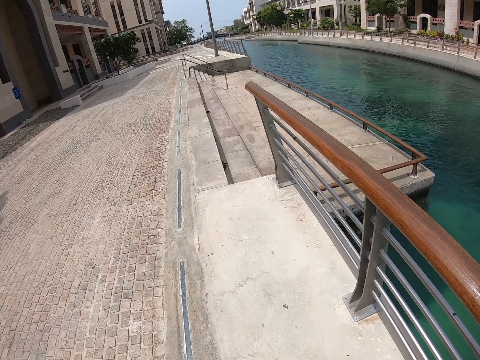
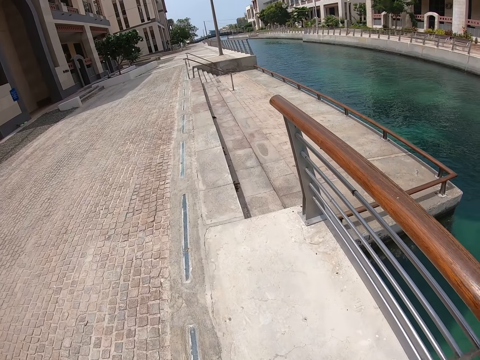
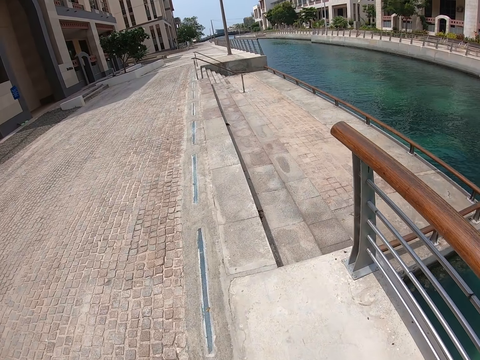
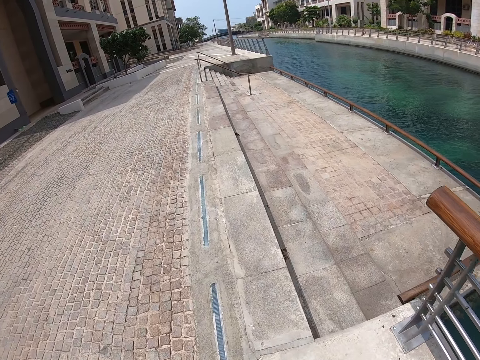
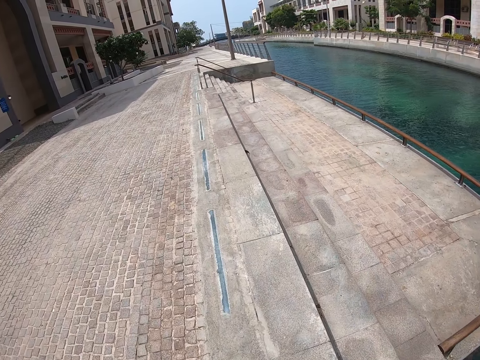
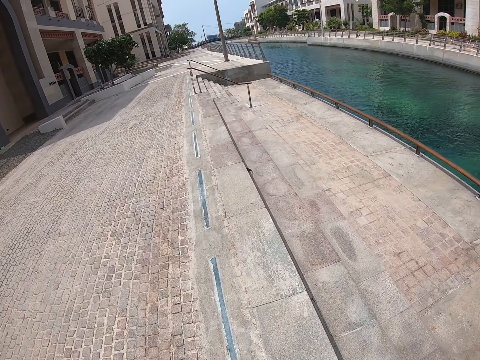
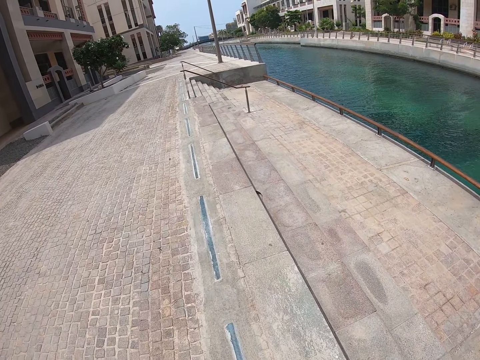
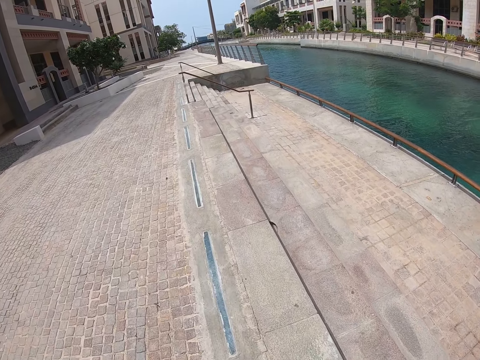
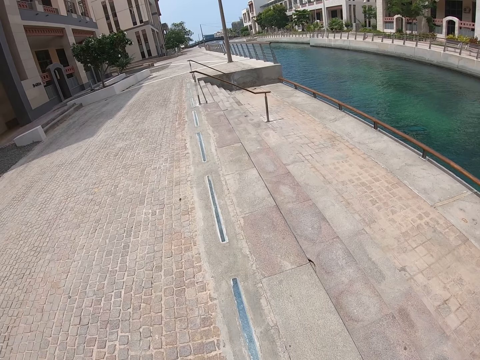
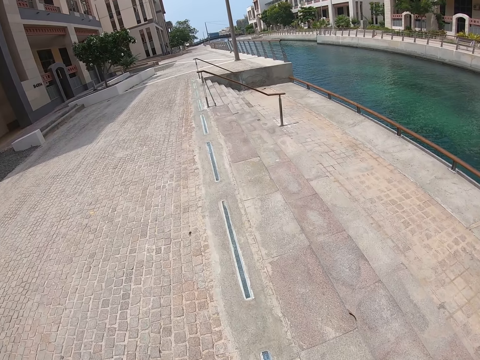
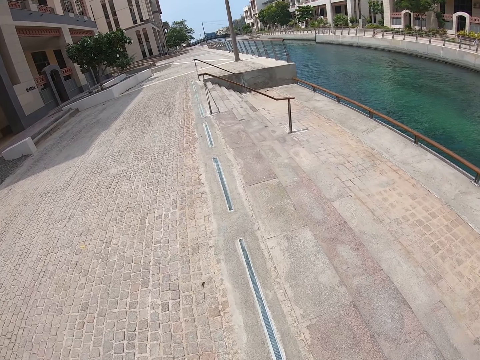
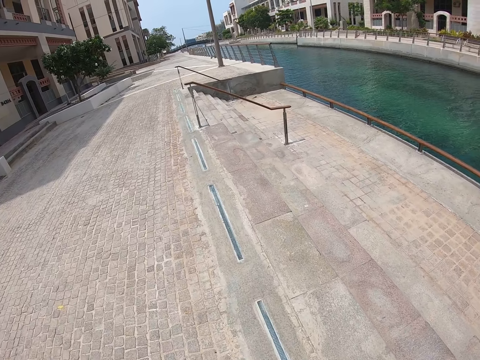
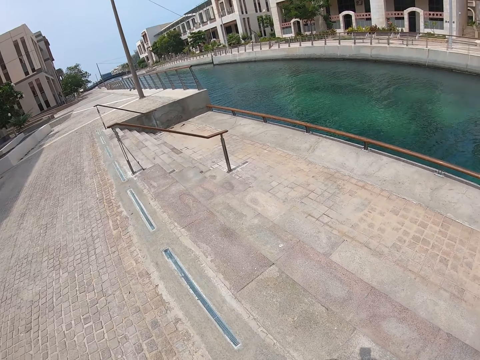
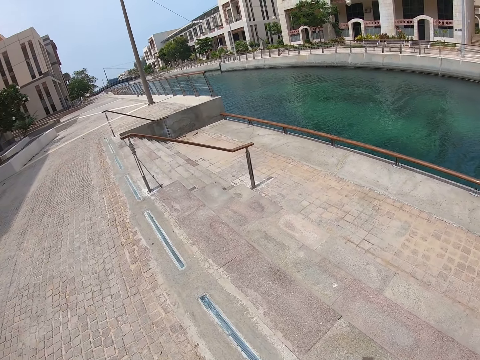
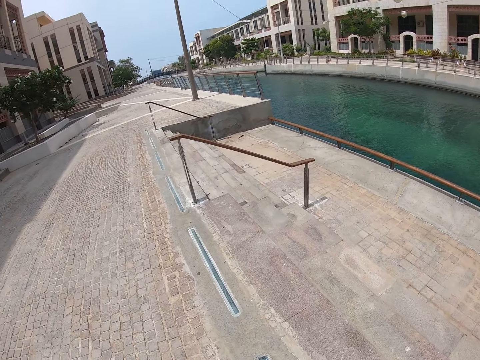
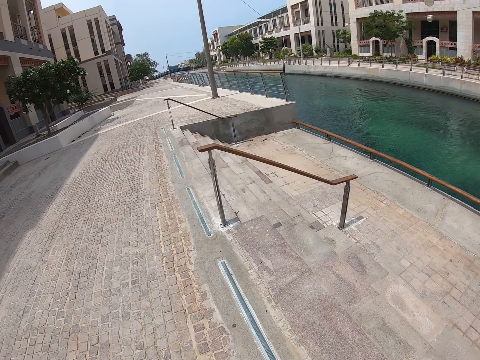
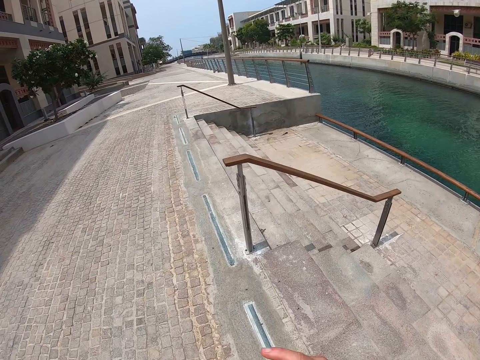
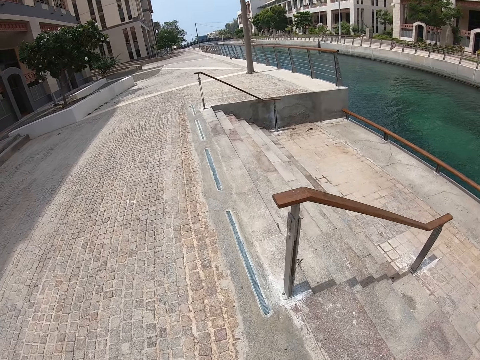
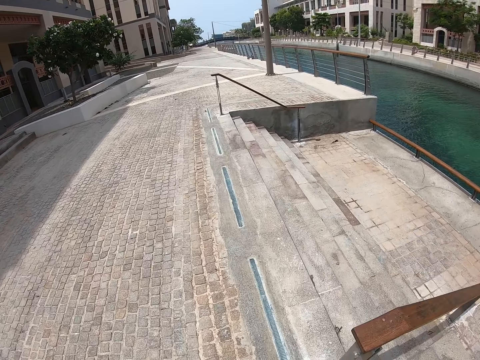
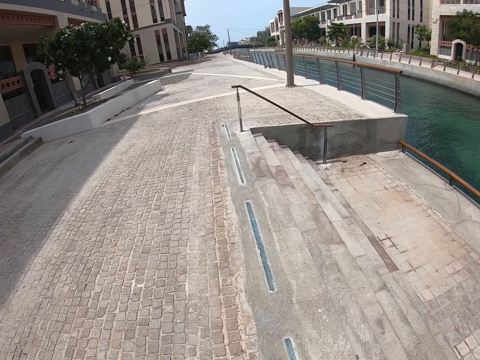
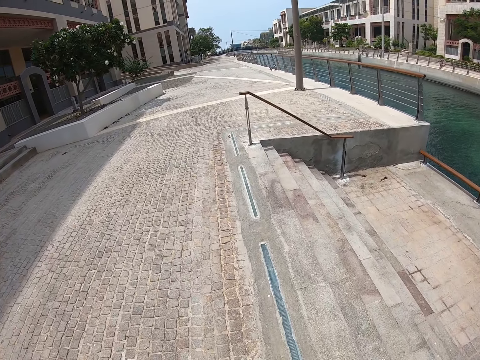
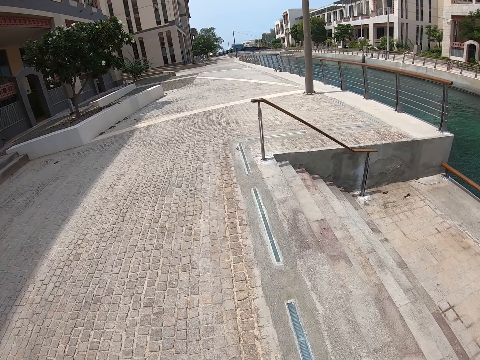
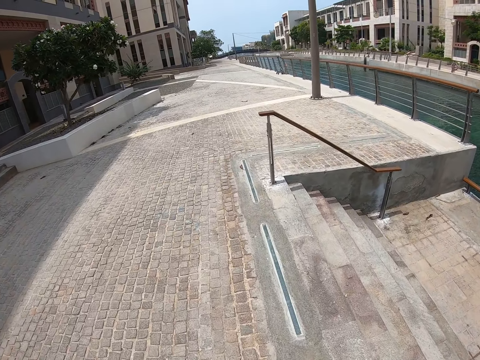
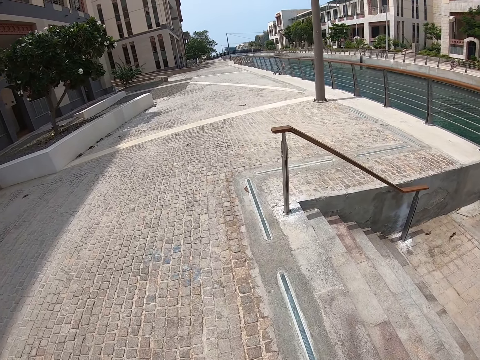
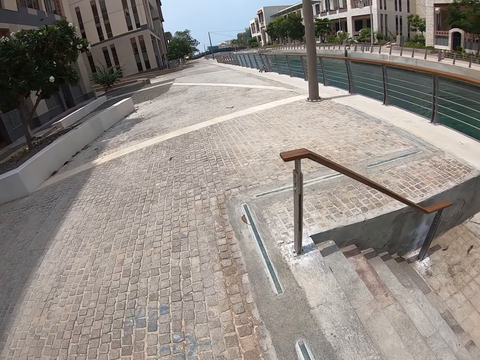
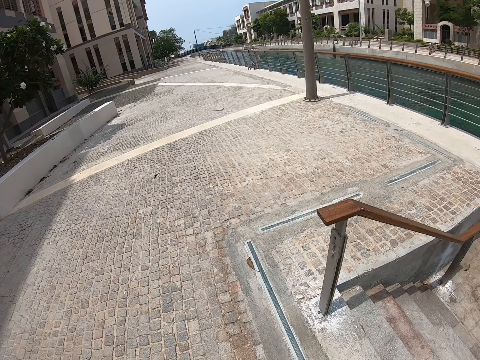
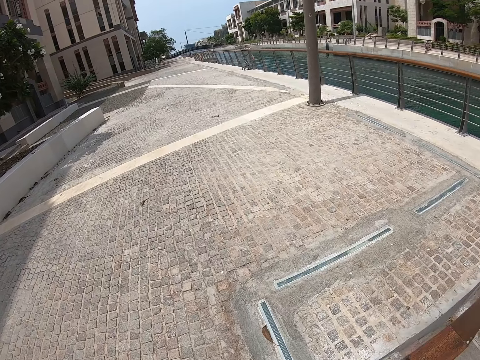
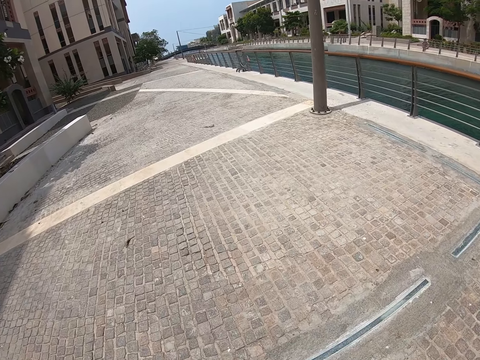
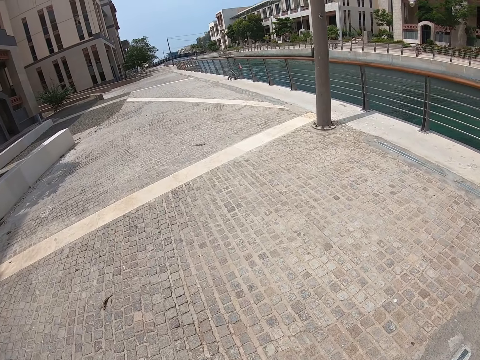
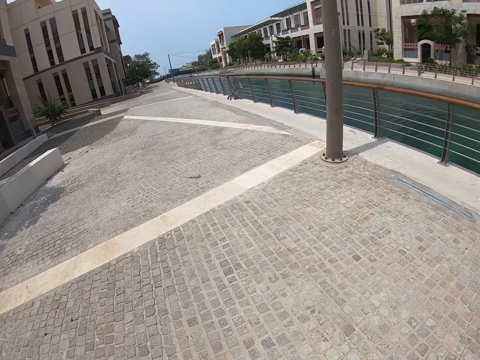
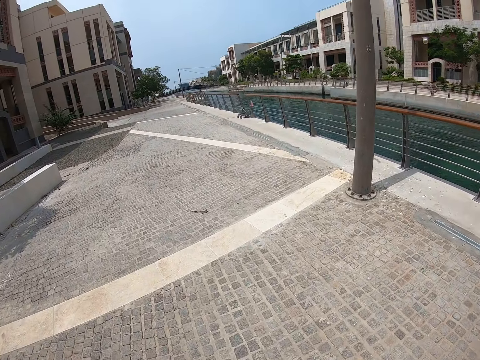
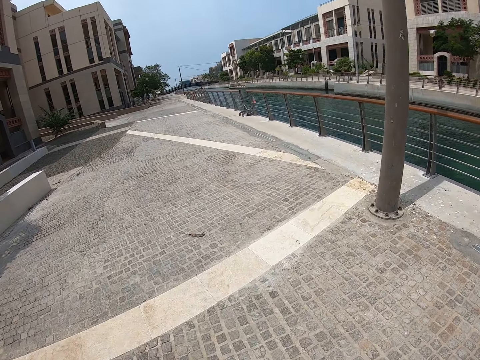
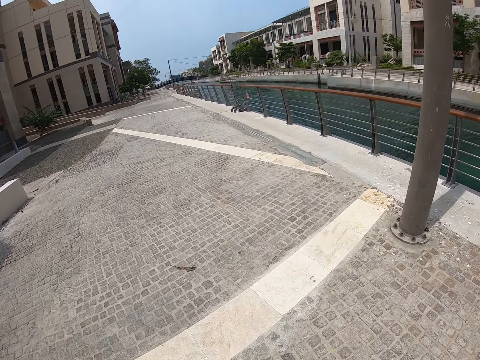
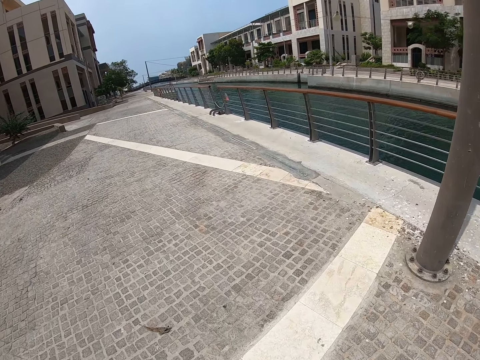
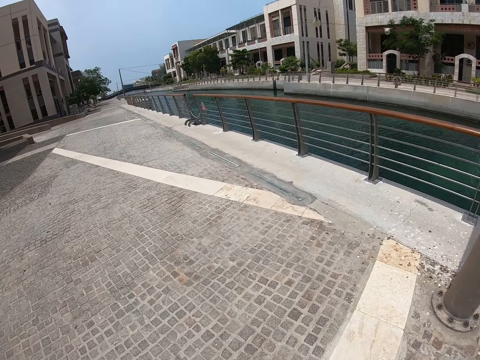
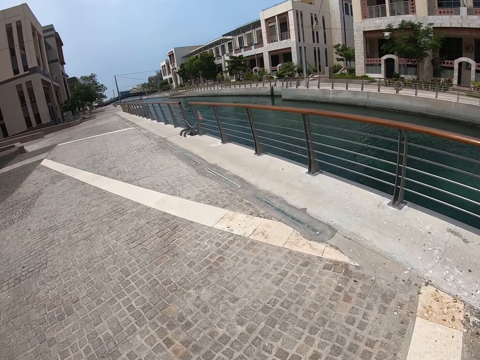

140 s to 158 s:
The camera wearer walks on the staircase. They walk on the road.

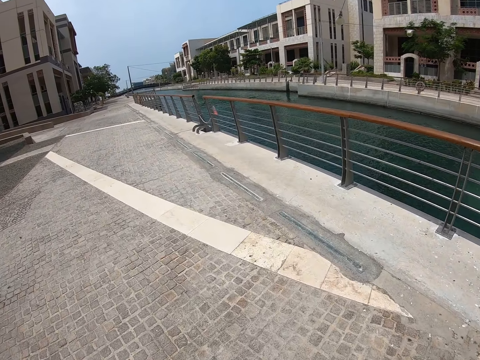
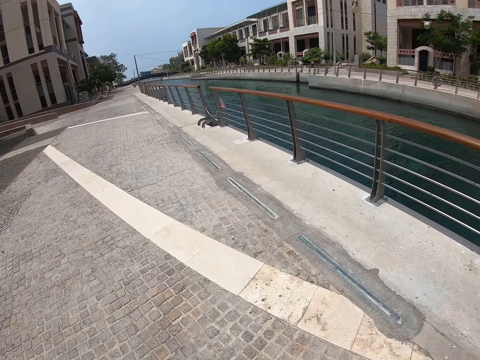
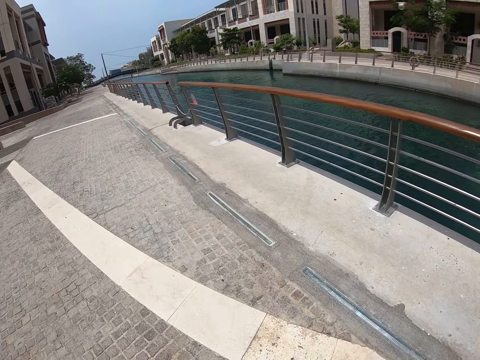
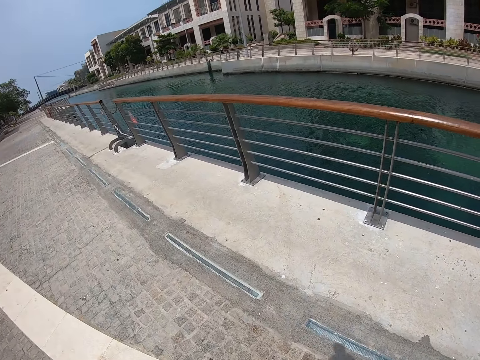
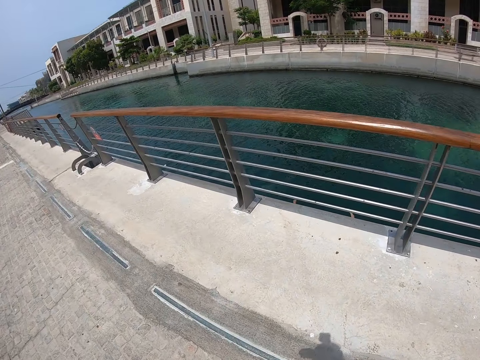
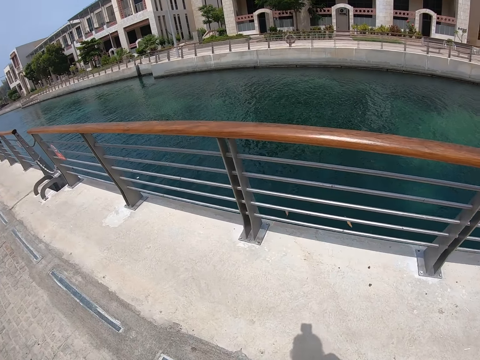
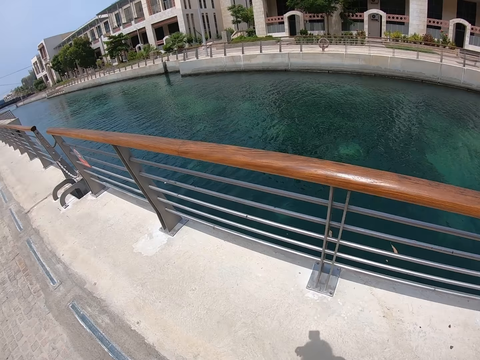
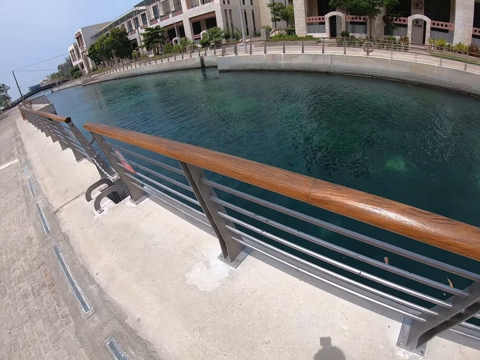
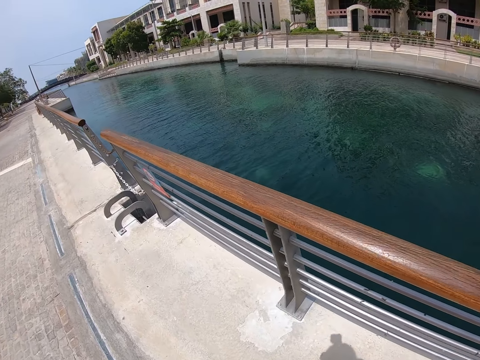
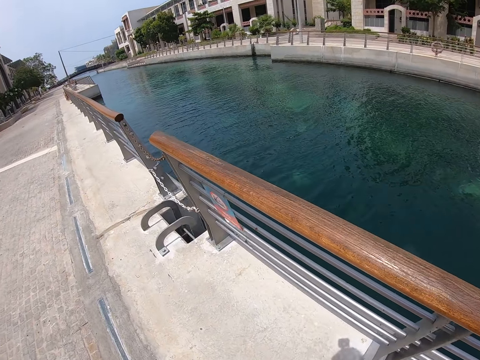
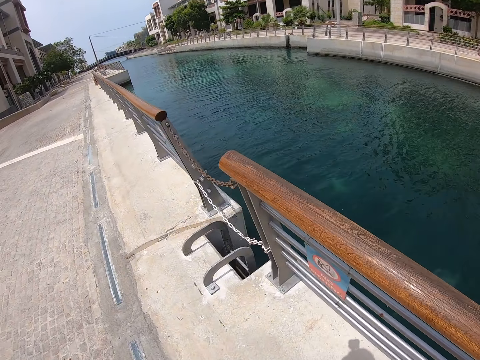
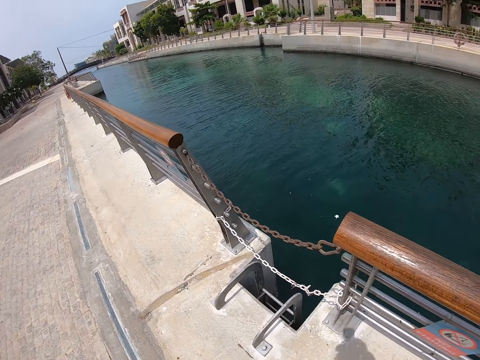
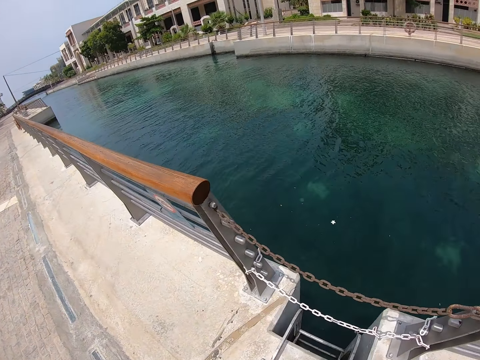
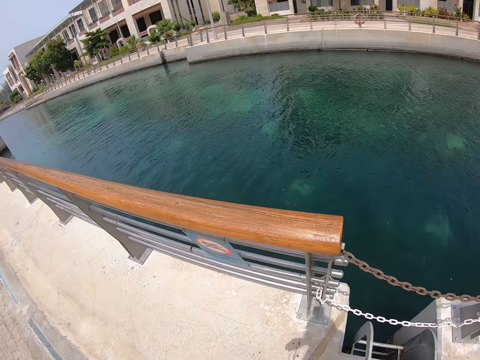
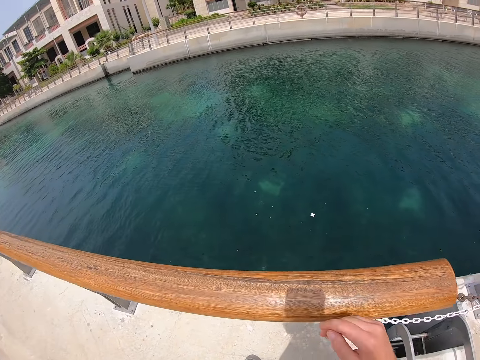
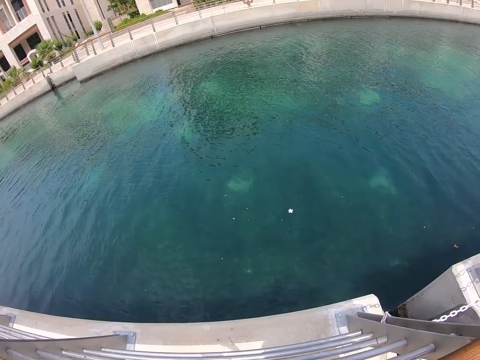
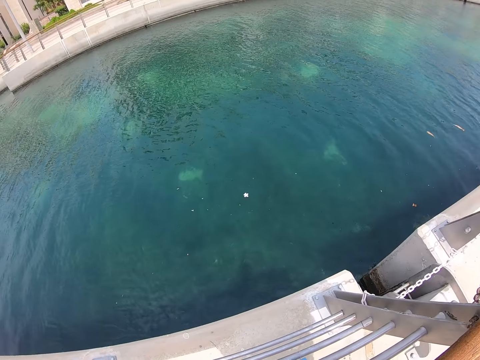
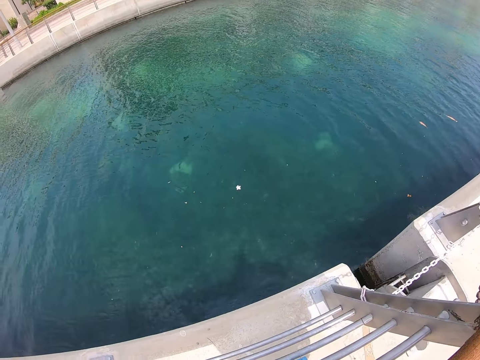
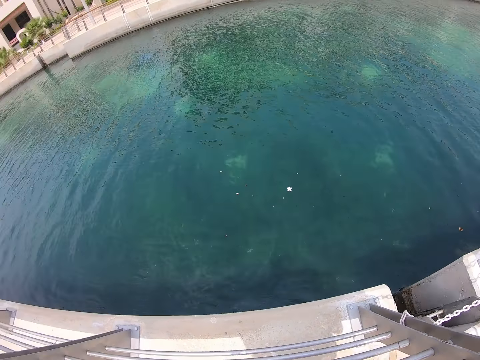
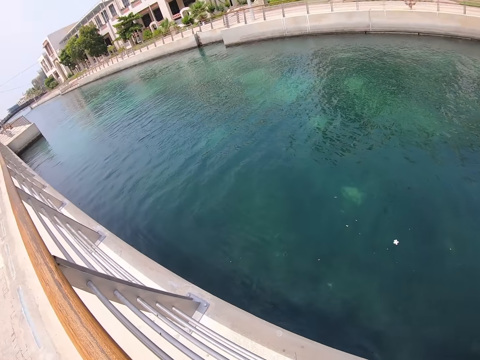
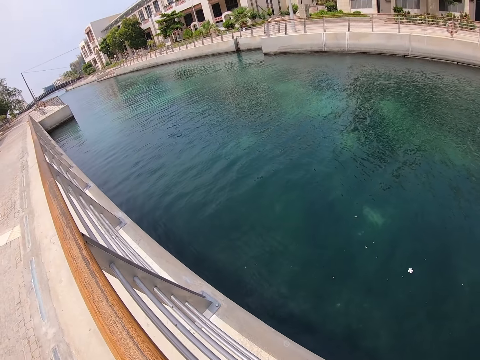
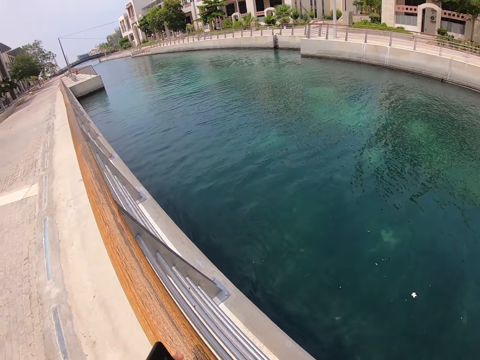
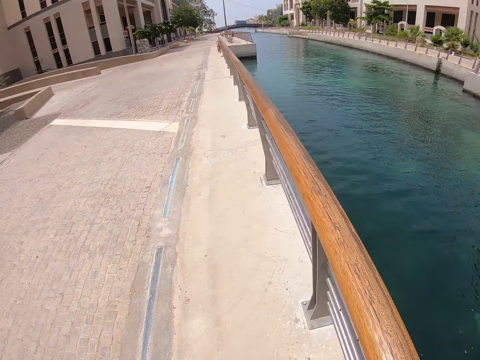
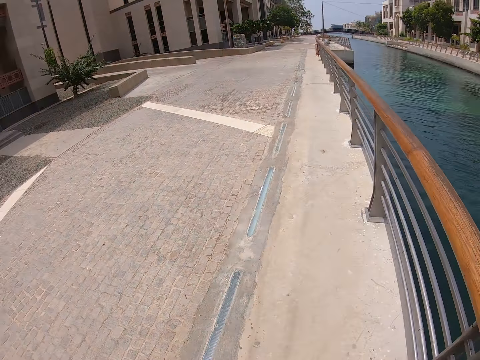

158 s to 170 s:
The camera wearer walks along the railing. They lean on the railing. They stare at the water. They walk down the street.
